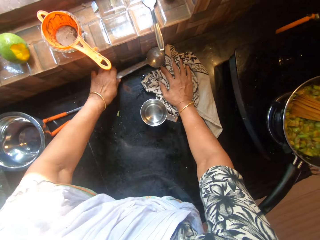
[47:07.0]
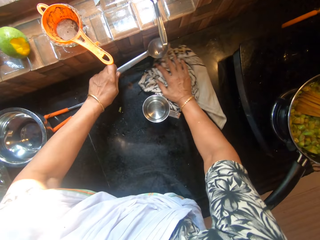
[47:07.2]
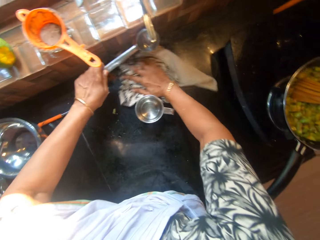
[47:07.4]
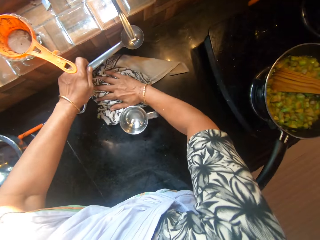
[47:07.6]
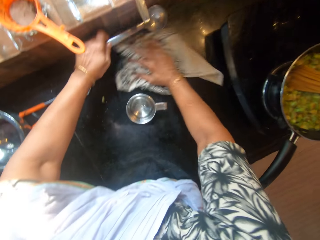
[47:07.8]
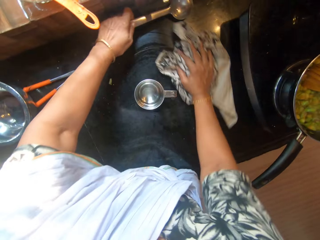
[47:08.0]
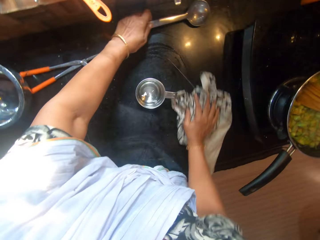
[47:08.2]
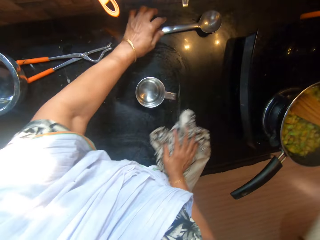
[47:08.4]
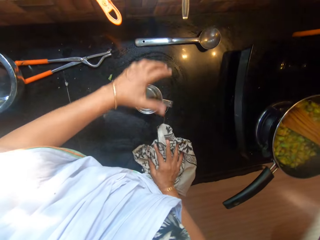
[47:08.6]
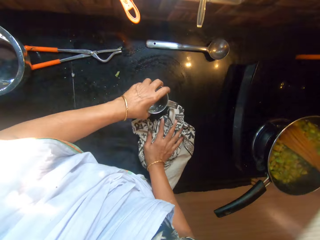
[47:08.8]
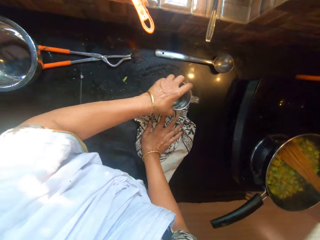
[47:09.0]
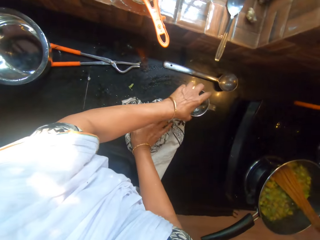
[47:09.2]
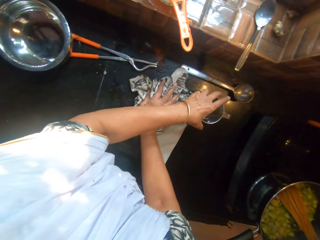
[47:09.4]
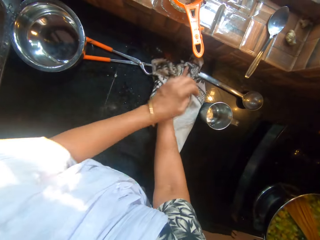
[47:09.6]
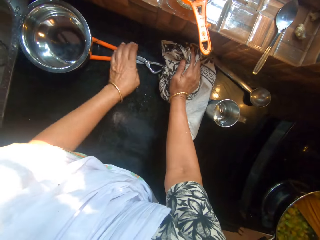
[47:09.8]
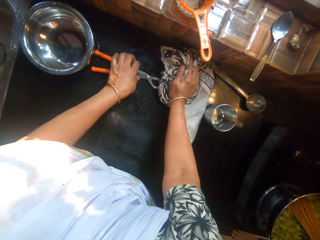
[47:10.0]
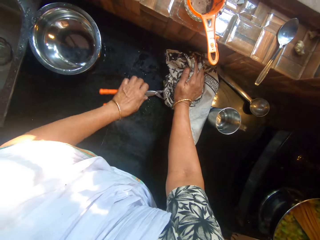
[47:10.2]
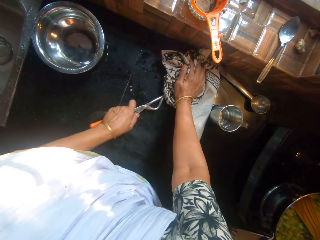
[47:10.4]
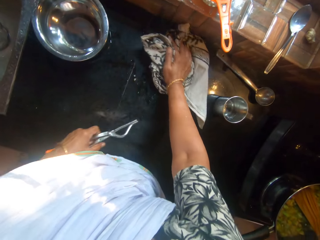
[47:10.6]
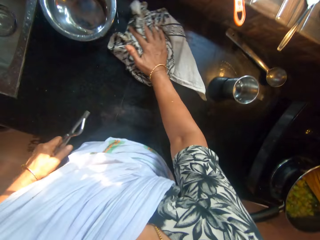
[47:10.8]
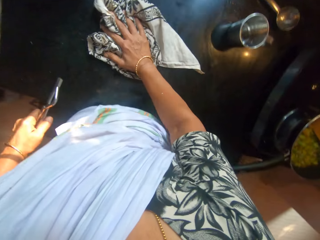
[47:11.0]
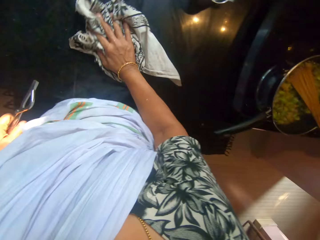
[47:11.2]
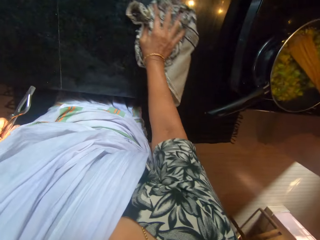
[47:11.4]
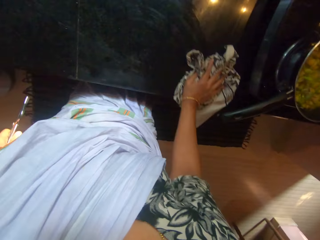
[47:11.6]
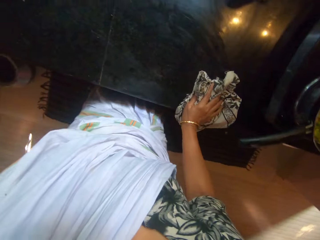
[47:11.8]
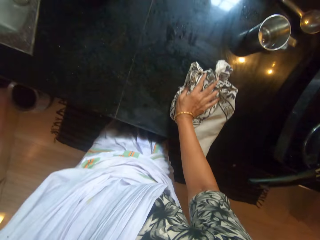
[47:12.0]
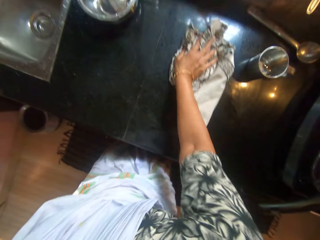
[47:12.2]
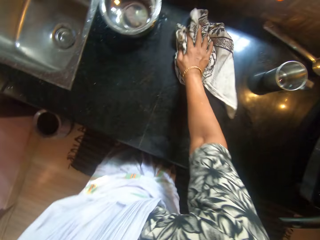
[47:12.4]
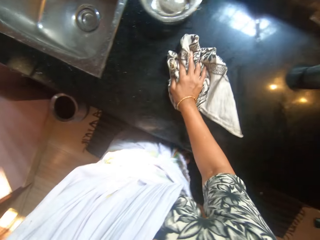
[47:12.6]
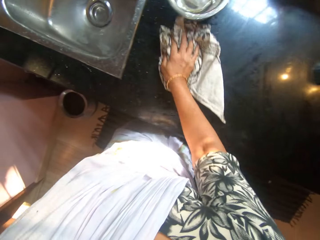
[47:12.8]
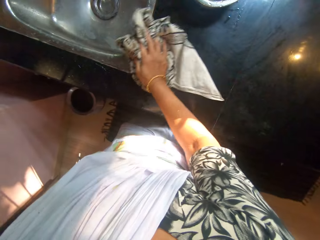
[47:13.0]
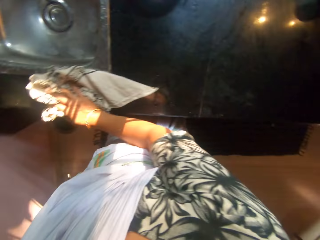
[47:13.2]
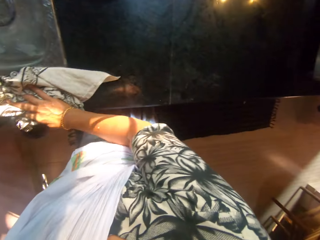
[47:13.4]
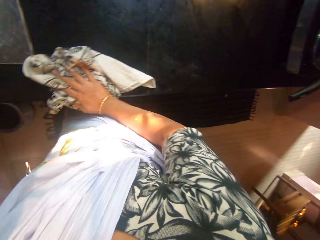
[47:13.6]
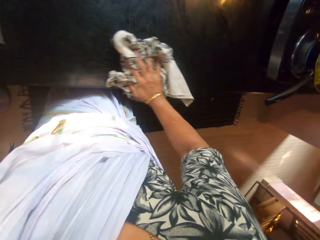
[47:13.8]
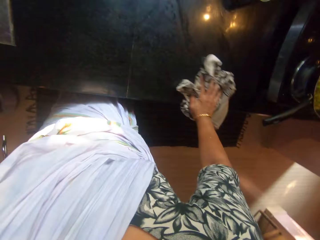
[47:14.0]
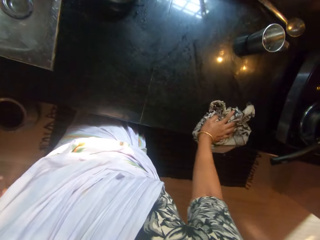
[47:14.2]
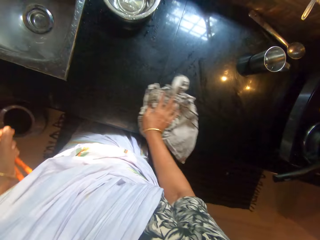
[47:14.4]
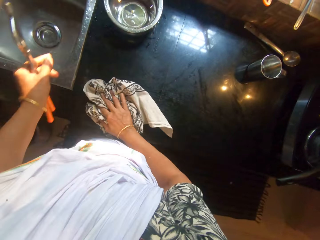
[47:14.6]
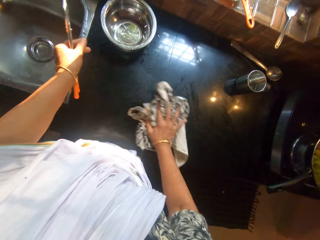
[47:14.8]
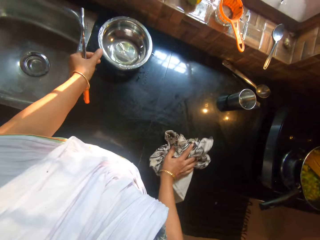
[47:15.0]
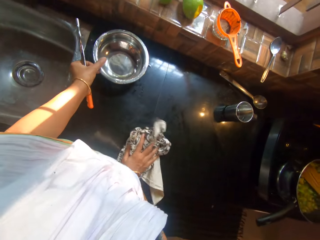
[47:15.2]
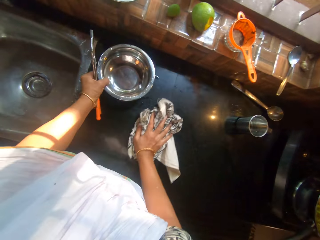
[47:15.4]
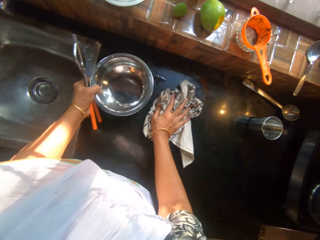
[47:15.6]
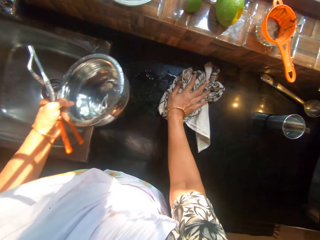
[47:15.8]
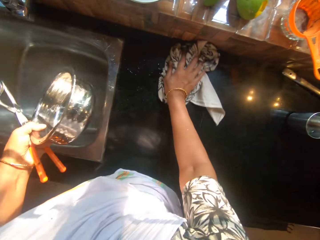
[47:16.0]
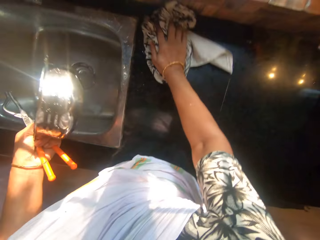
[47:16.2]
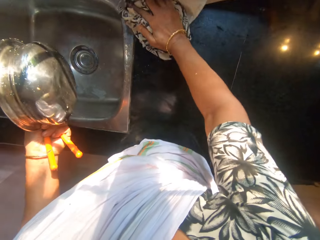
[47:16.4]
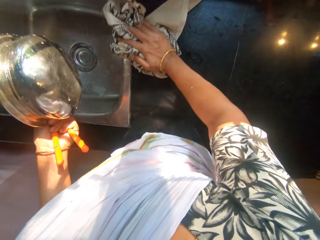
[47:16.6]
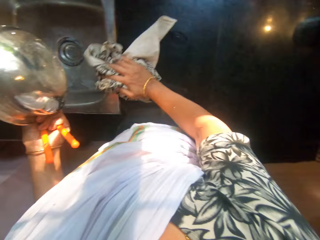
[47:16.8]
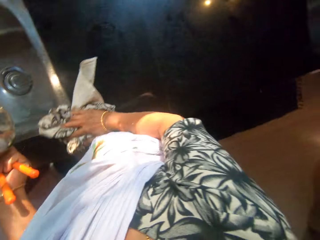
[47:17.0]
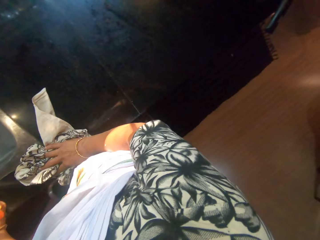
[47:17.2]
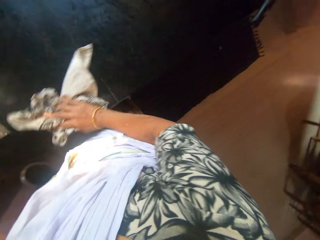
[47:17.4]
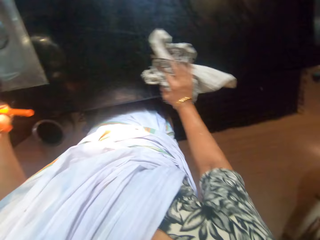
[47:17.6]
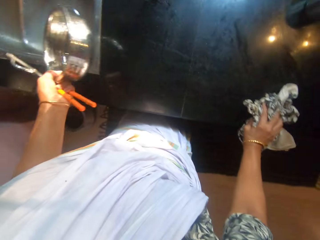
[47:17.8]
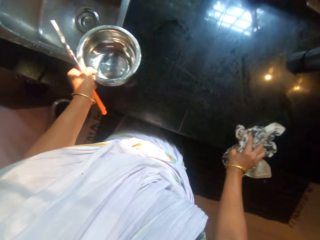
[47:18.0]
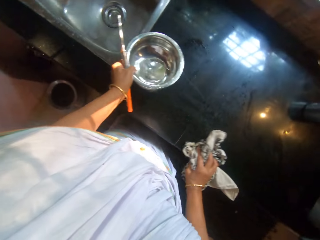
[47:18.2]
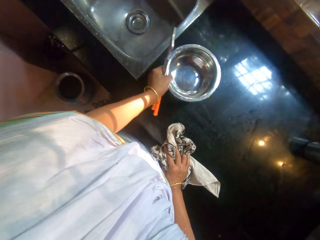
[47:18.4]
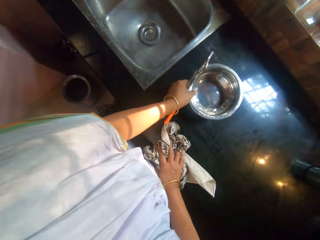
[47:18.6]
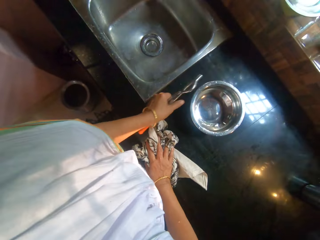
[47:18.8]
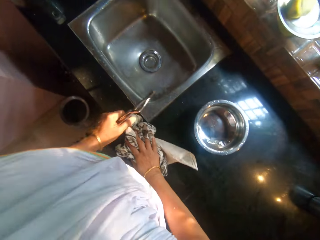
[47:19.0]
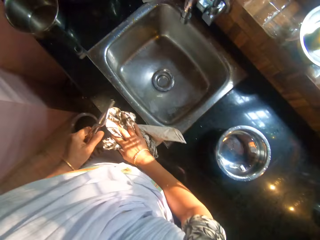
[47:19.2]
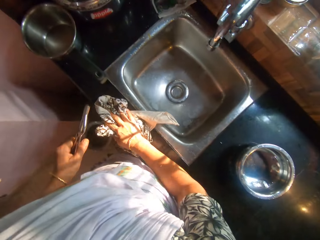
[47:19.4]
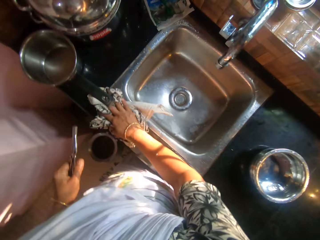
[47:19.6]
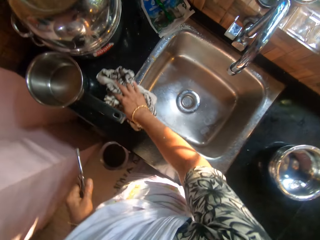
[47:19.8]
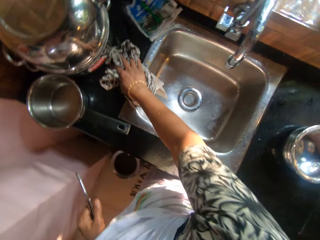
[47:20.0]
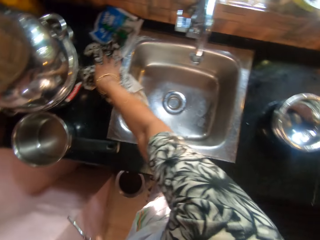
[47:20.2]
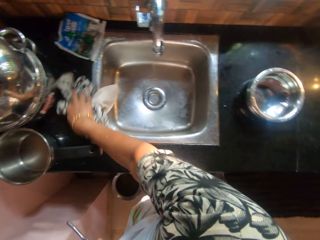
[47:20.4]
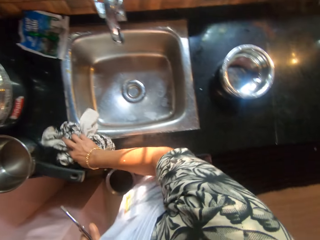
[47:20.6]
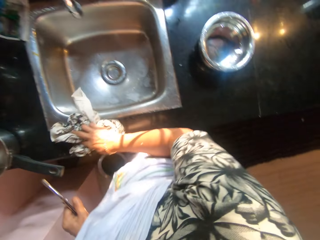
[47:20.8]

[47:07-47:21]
The camera wearer picks up a spoon from the slab with her left hand. She drops the spoon on the slab with her left hand. She moves the cup of water on the slab with her left hand. She picks up a pakkard or pot gripper from the slab with her left hand. She picks up the bowl from the slab with her left hand. She pours water into the sink with the bowl in her left hand. She wipes the counter. She drops the bowl on the slab with her left hand.

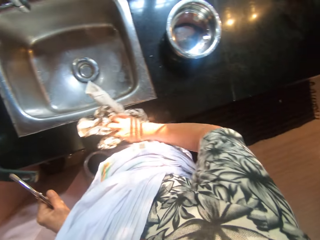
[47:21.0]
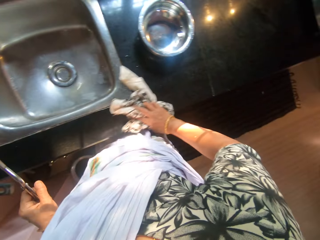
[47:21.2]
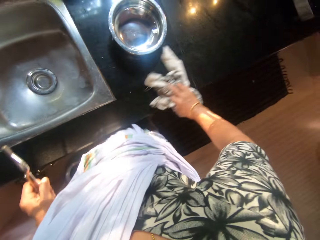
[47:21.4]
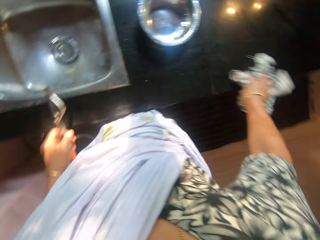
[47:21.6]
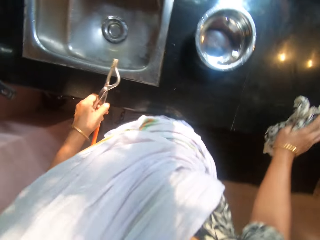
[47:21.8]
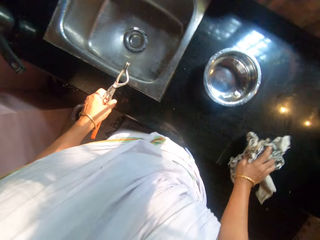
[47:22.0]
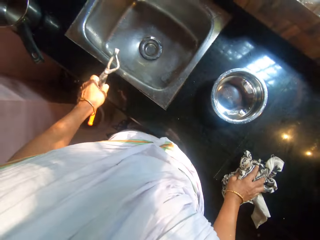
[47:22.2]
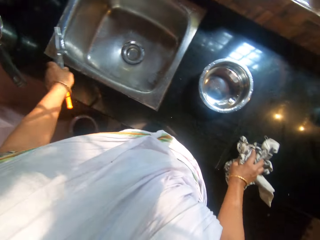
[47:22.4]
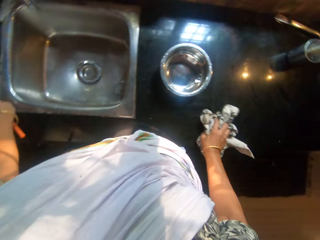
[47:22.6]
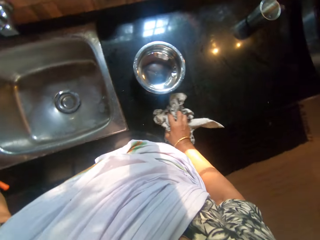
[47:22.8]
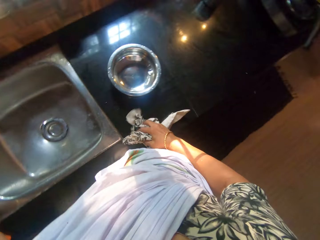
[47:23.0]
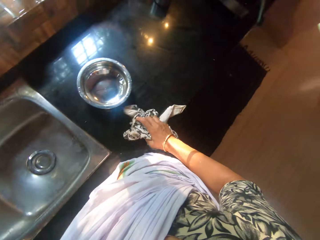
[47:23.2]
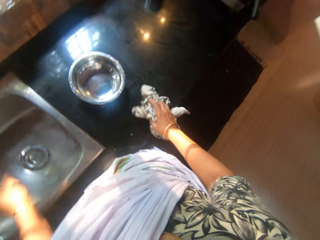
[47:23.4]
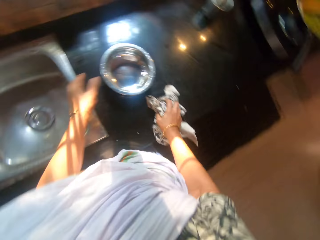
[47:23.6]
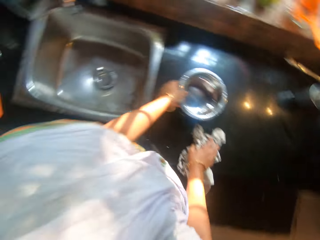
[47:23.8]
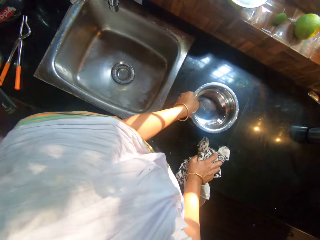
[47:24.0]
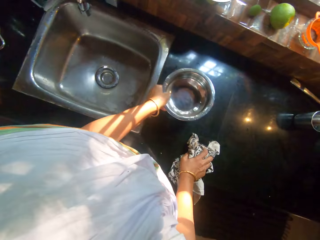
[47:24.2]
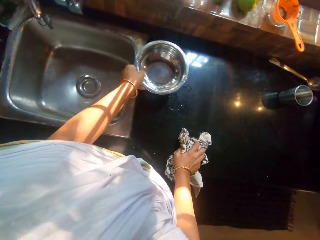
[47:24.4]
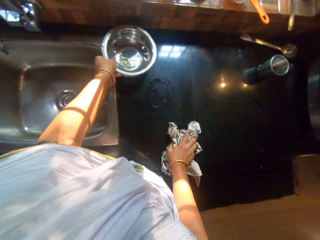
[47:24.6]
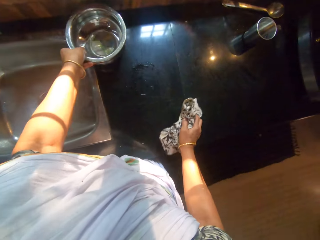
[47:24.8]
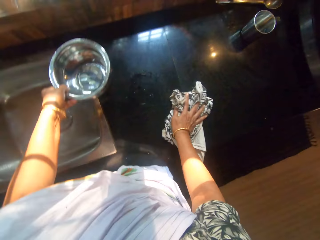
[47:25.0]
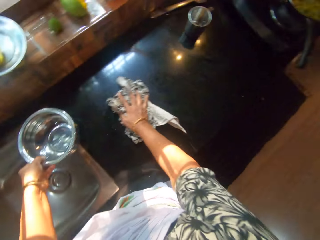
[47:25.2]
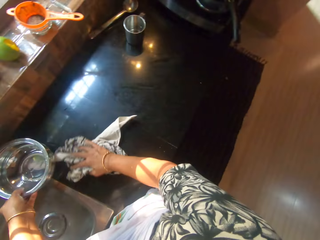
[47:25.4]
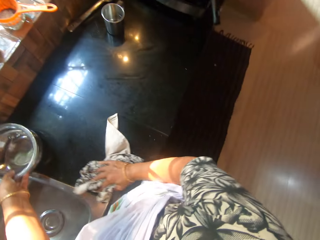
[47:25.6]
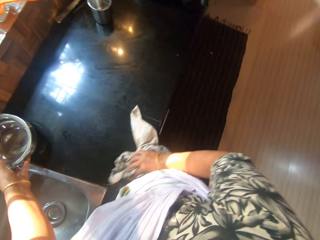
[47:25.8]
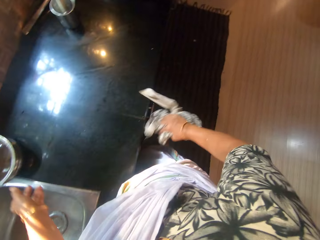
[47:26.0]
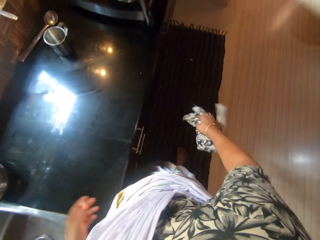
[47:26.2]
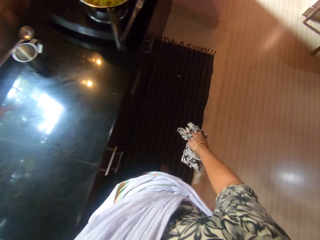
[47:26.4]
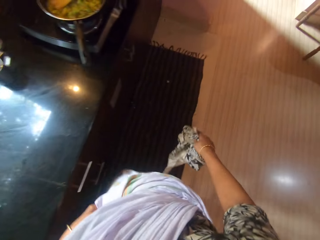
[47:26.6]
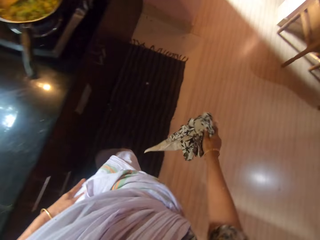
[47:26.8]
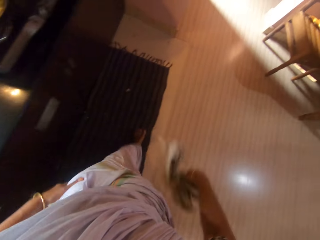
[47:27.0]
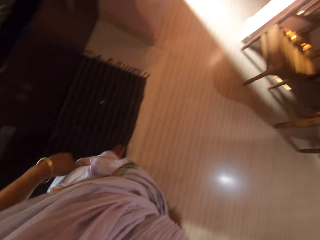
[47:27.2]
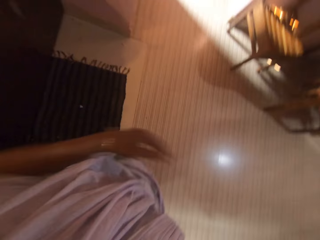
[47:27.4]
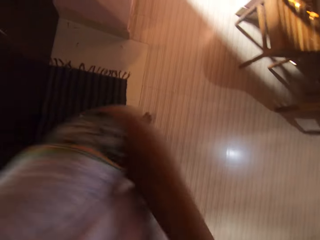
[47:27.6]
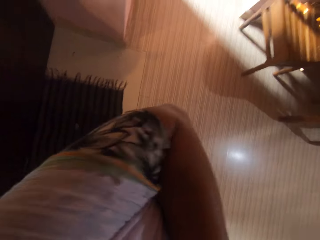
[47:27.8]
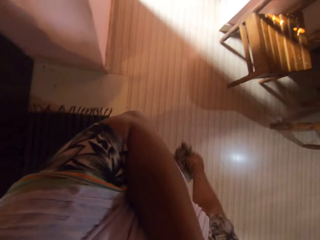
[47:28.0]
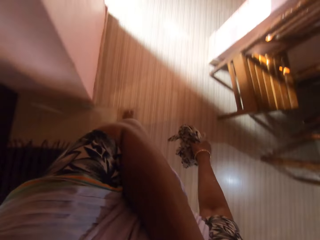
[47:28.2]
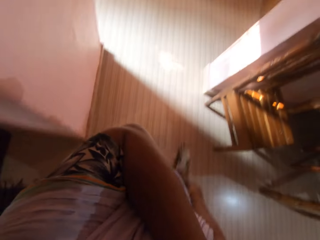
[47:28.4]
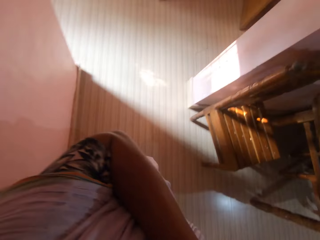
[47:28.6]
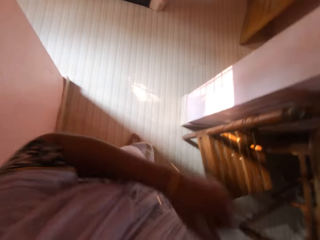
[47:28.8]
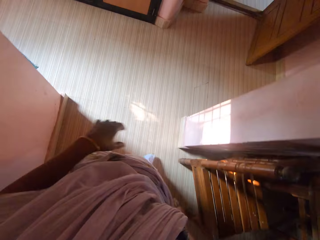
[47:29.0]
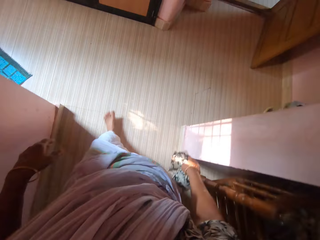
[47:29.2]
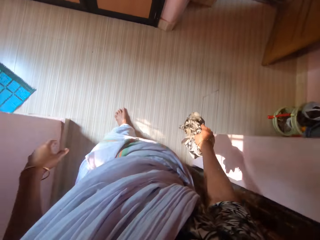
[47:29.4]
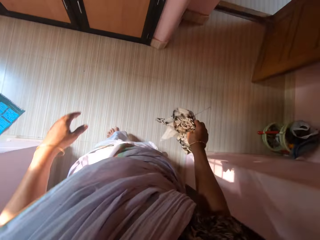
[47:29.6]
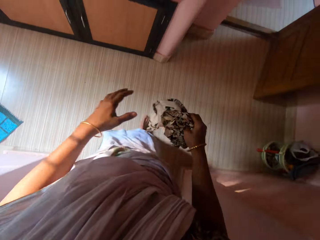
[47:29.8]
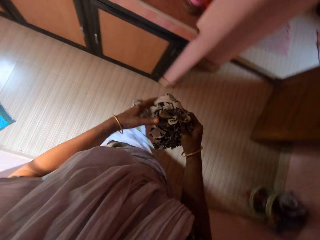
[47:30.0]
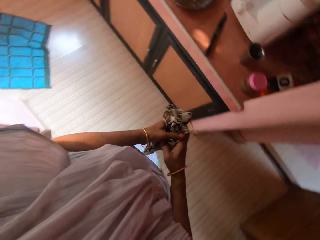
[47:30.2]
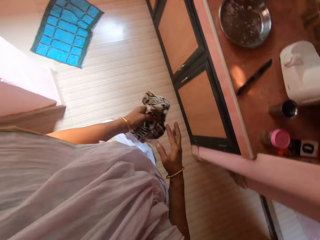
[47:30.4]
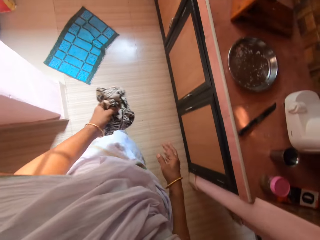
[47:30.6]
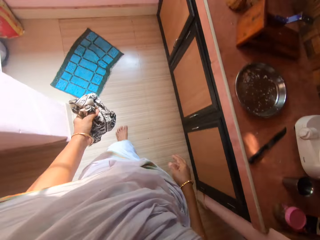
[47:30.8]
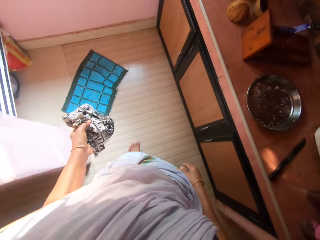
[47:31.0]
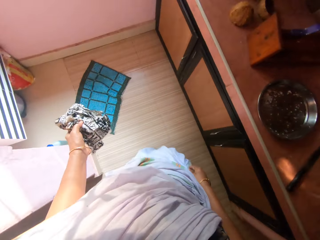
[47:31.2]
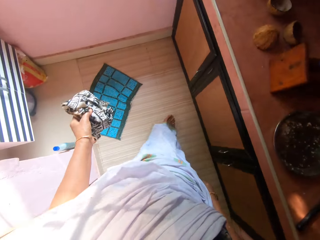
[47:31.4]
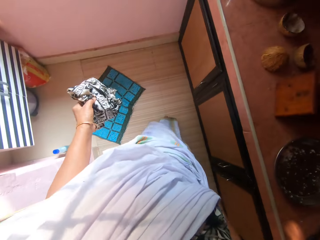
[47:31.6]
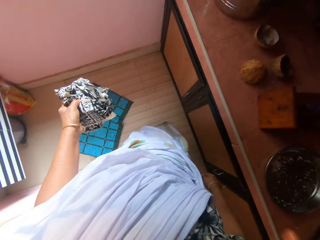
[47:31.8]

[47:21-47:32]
The camera wearer drops the pakkard on the slab with her right hand. She picks up the bowl from the slab with her left hand. She drops the bowl on the slab with her left hand. She moves the bowl. She walks away. She touches her right shoulder with her left hand. She passes the rag from her right hand to her left hand.
